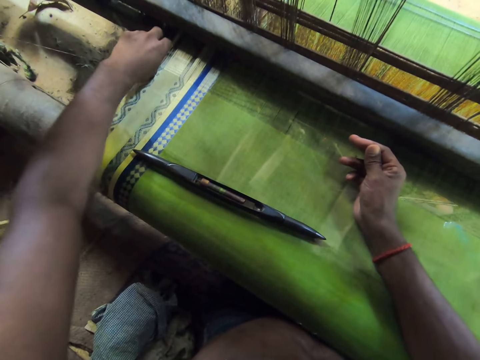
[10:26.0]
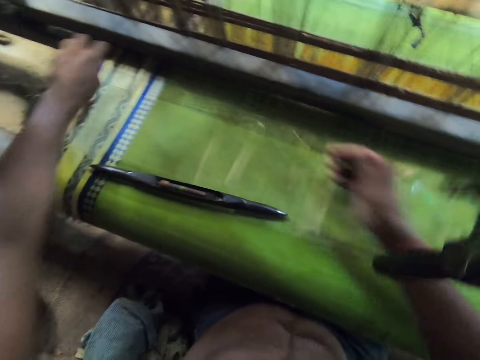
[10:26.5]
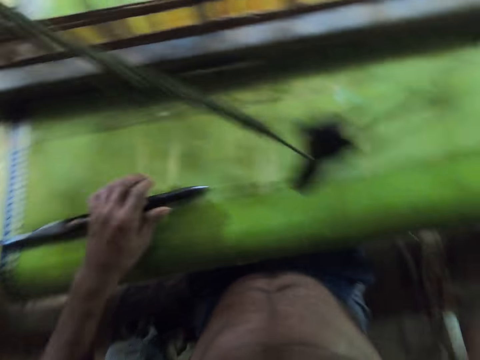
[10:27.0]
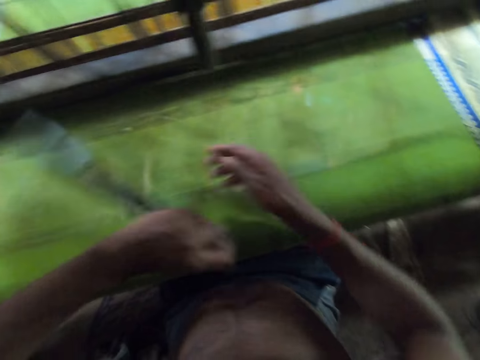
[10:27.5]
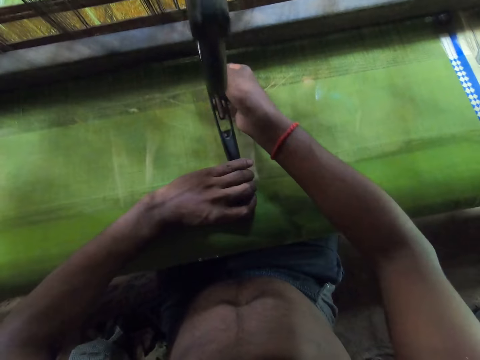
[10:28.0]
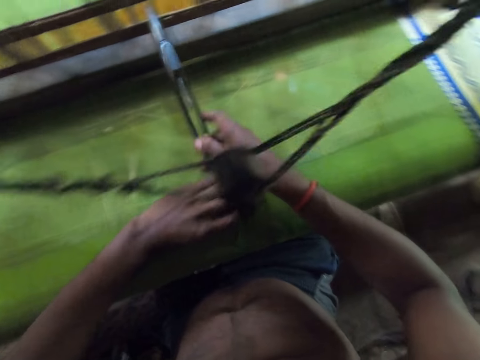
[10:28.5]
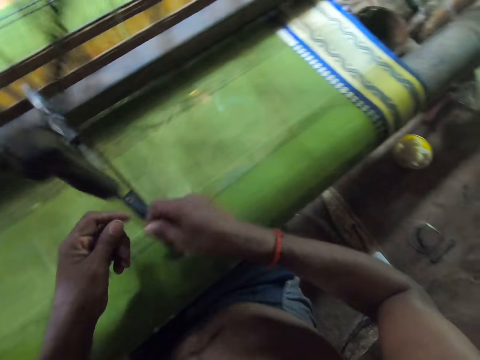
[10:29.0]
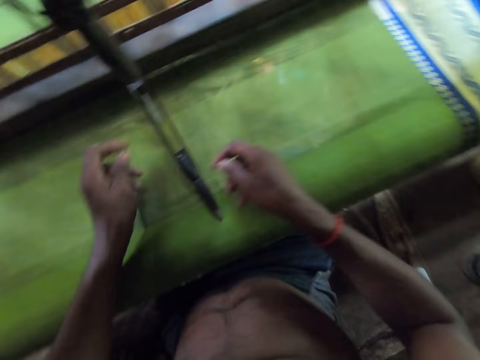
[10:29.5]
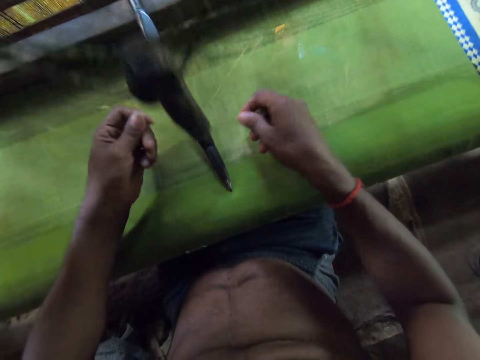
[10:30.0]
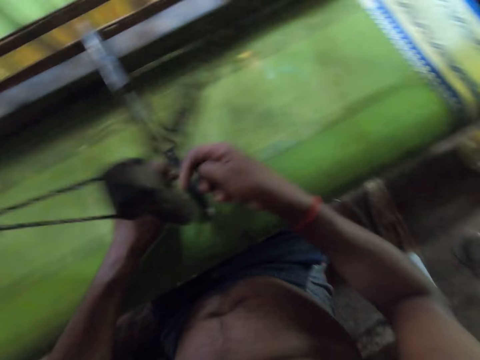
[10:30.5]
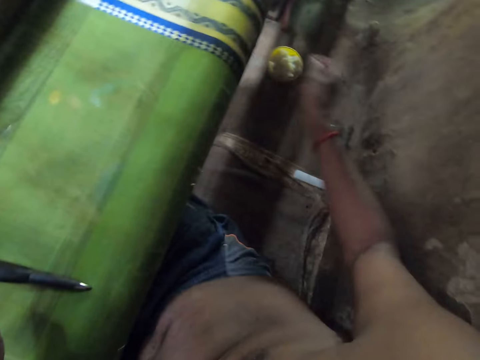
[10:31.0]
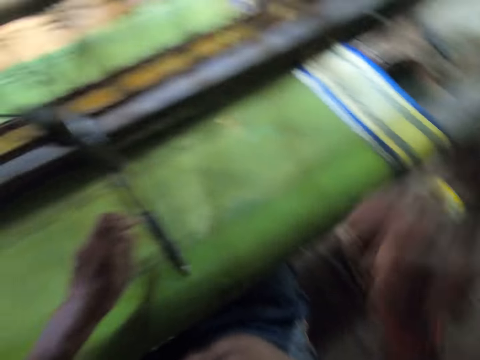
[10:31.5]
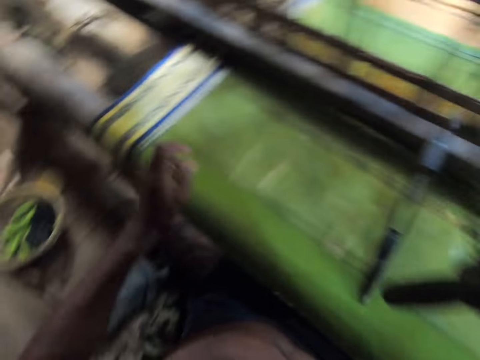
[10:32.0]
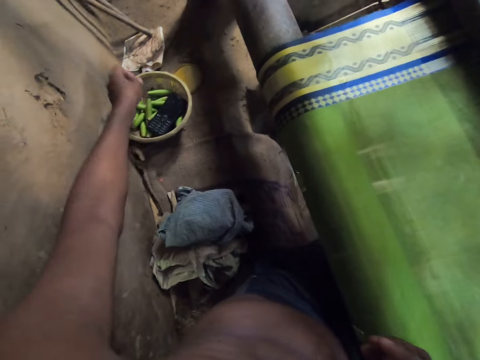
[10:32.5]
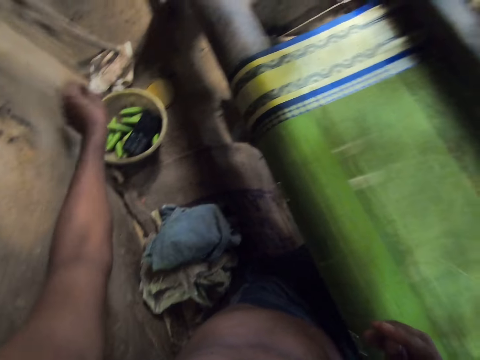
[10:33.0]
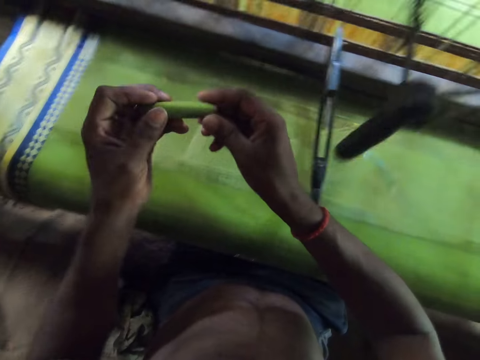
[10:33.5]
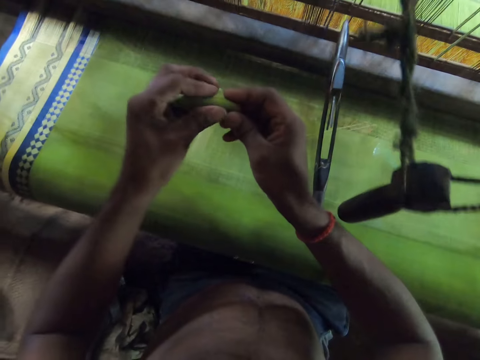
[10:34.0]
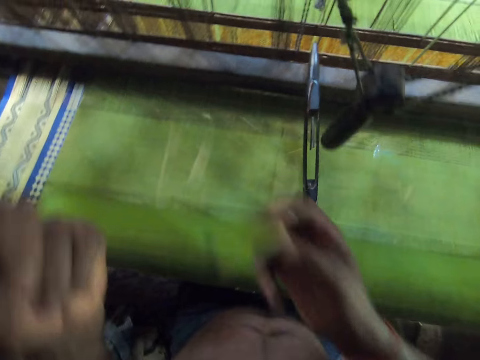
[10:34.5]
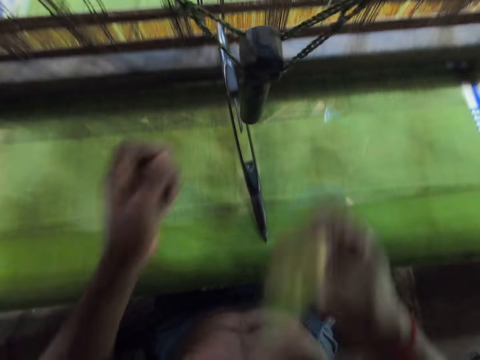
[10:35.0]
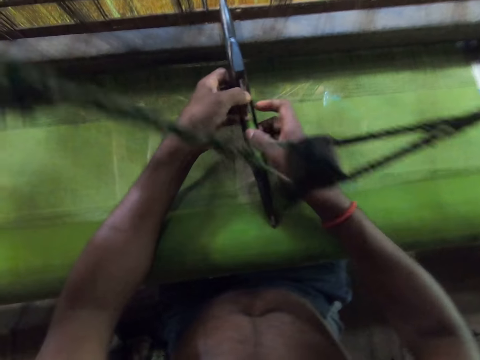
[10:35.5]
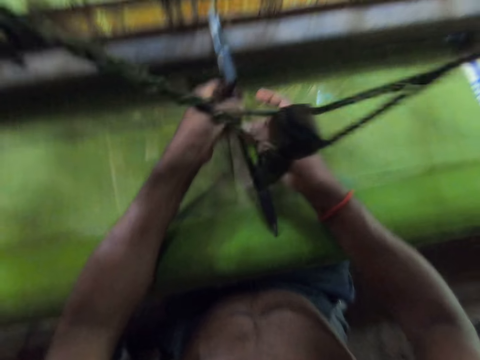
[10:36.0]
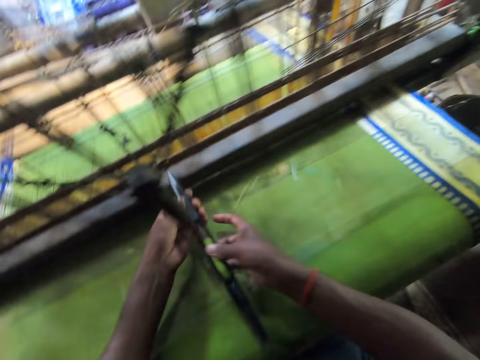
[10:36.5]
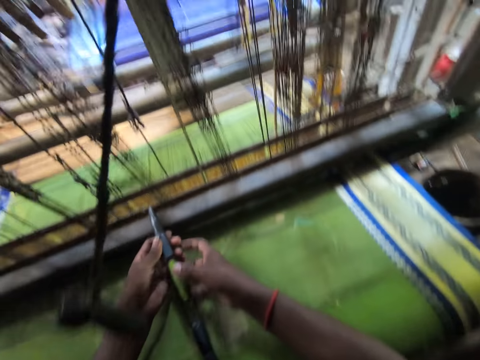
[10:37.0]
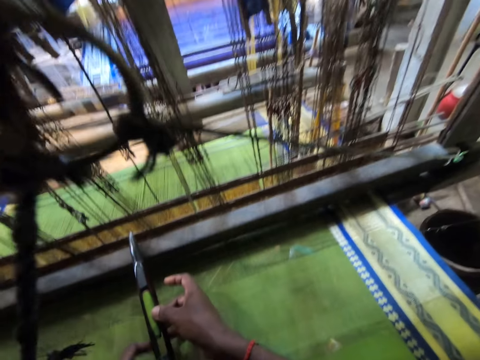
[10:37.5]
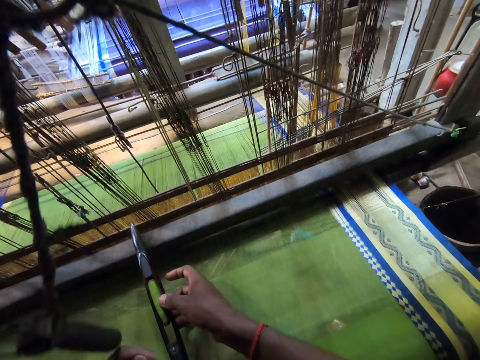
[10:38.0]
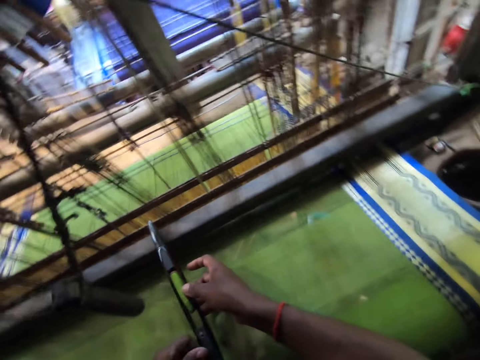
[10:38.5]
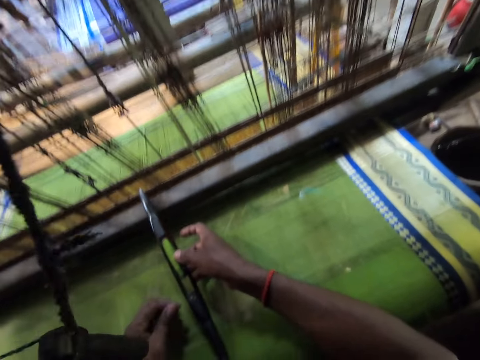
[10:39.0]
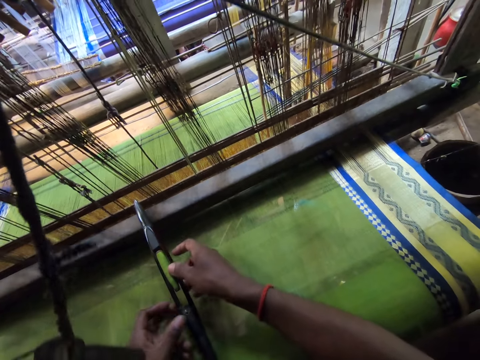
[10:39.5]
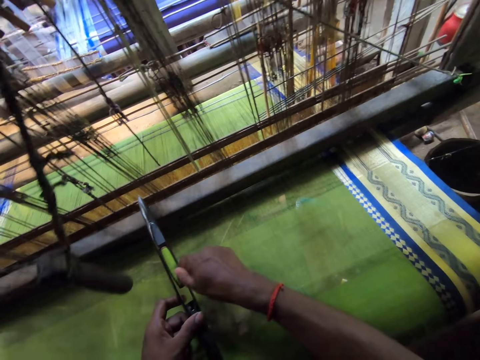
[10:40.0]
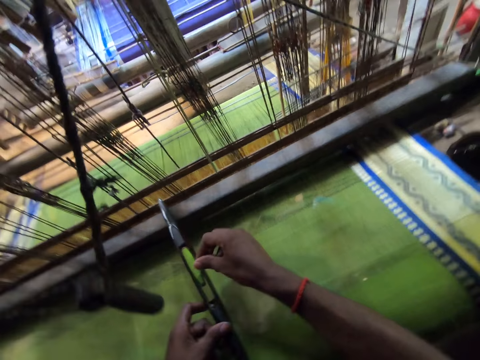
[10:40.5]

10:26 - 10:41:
The camera wearer rubs something on the carpet with the left hand. He picks up the weaving shuttle tool from the textile weaving machinery with his left hand. He holds the weaving shuttle tool with both hands. He places something on the metal with both hands. He throws something on the floor with the right hand. He picks up a thread from a bowl on the ground with his left hand. He holds the thread with both hands. He wipes something with the right hand. He puts the thread into the weaving shuttle tool with both hands. He puts something on the metal.

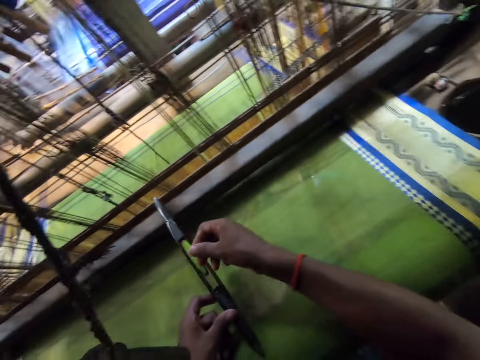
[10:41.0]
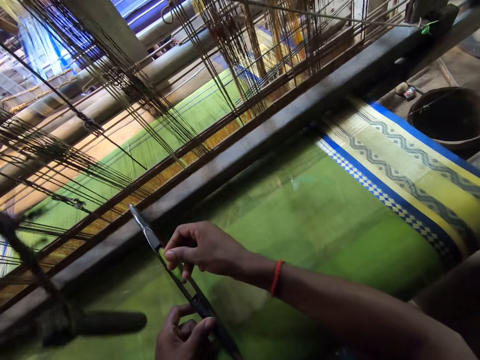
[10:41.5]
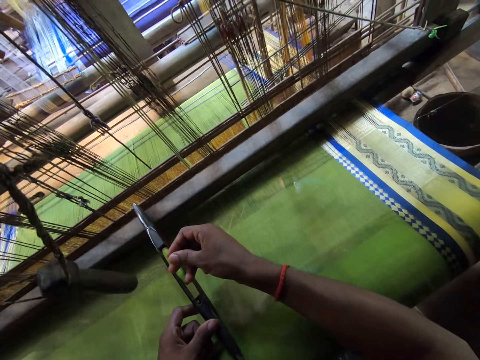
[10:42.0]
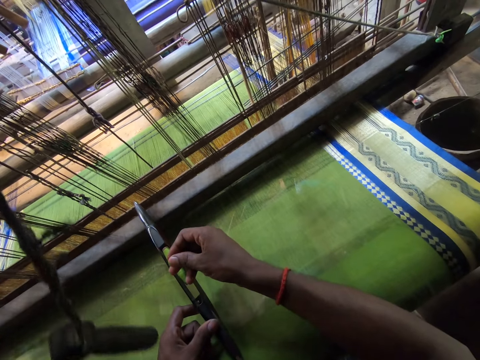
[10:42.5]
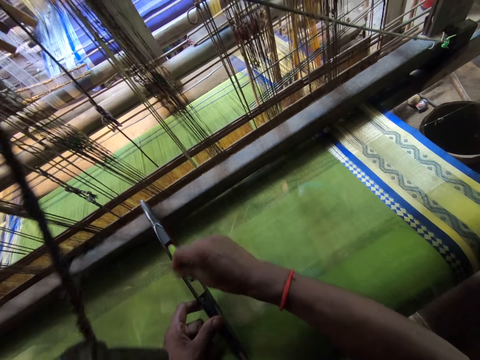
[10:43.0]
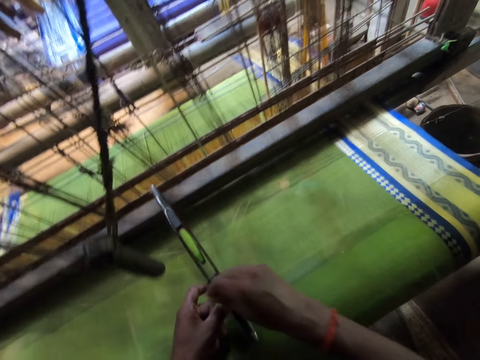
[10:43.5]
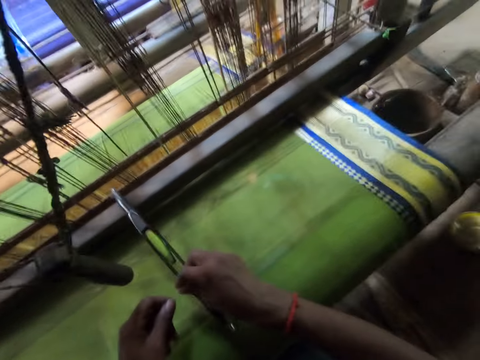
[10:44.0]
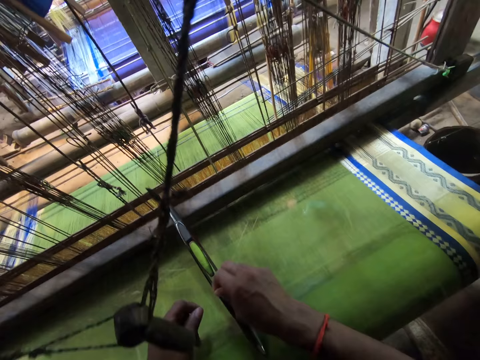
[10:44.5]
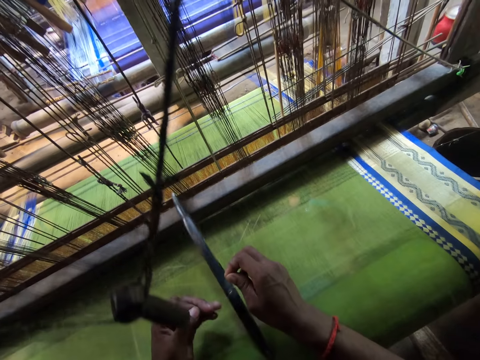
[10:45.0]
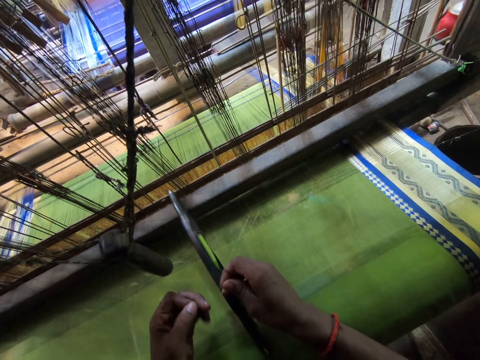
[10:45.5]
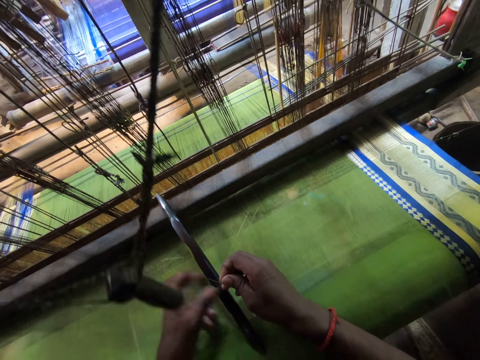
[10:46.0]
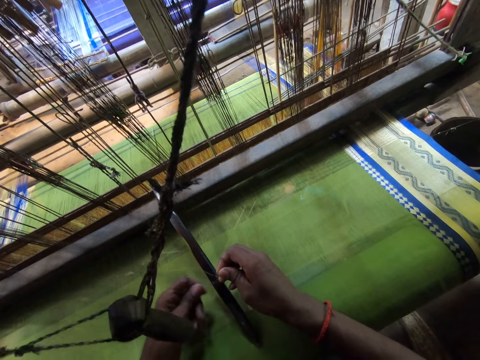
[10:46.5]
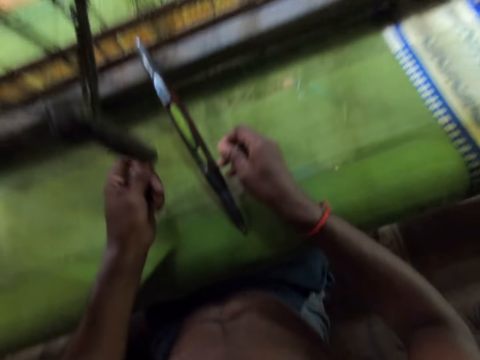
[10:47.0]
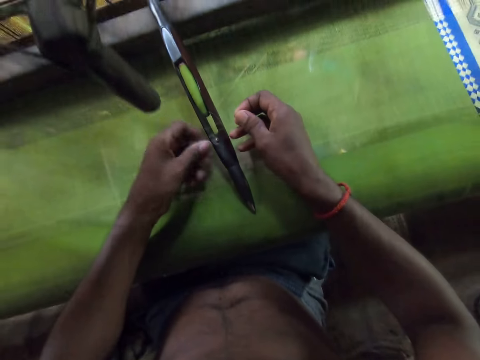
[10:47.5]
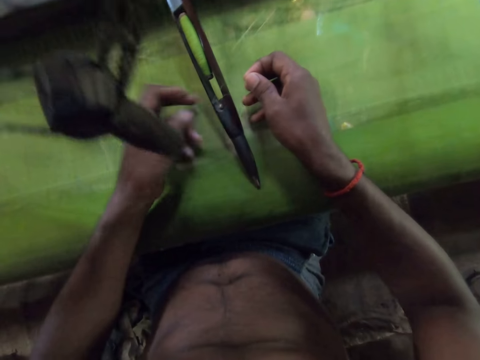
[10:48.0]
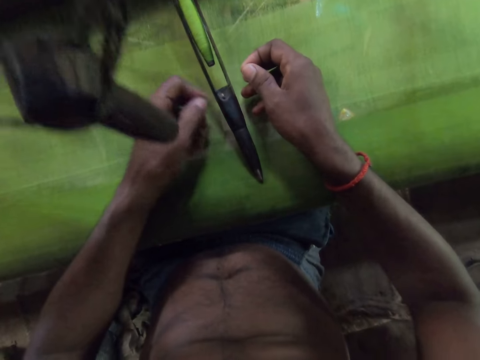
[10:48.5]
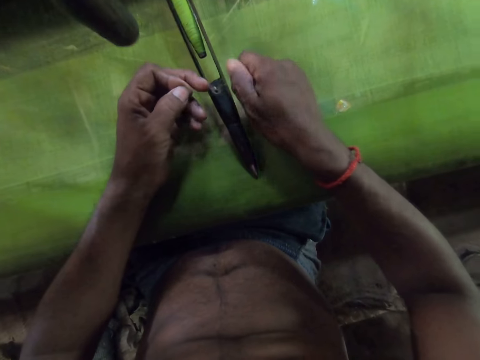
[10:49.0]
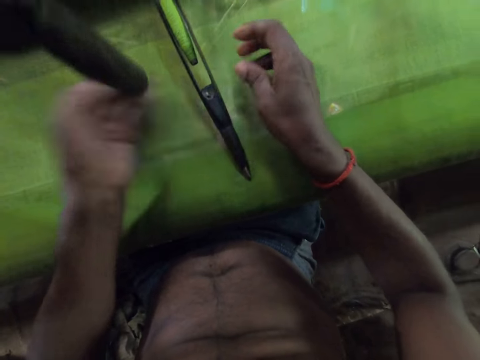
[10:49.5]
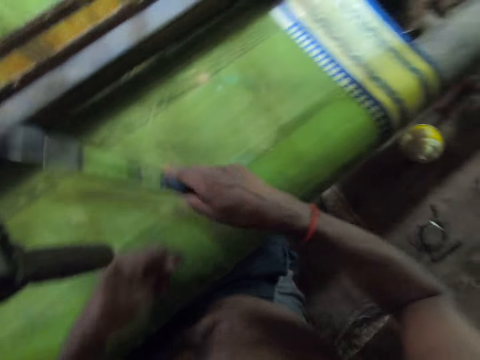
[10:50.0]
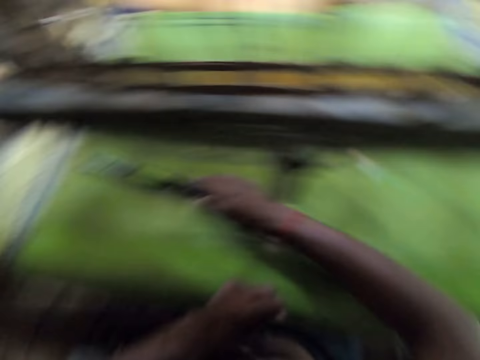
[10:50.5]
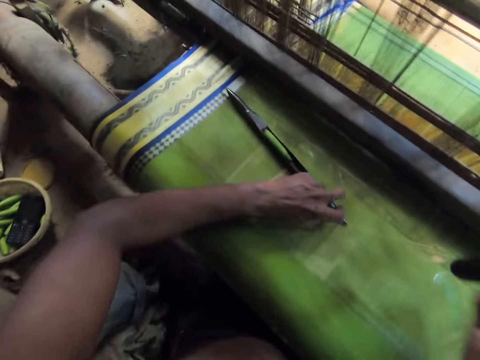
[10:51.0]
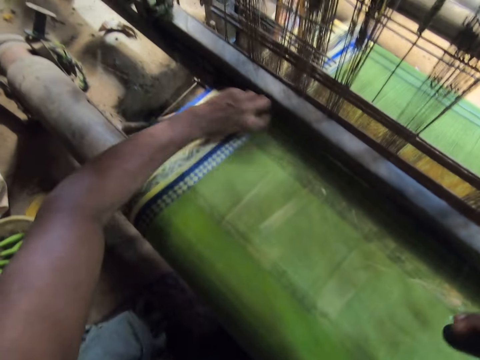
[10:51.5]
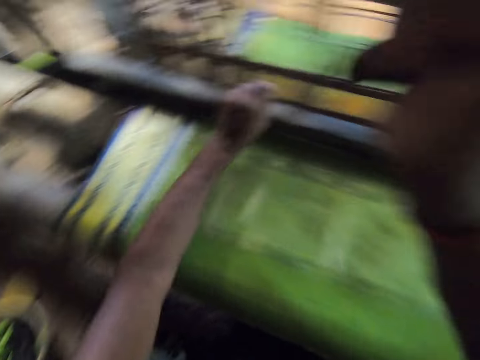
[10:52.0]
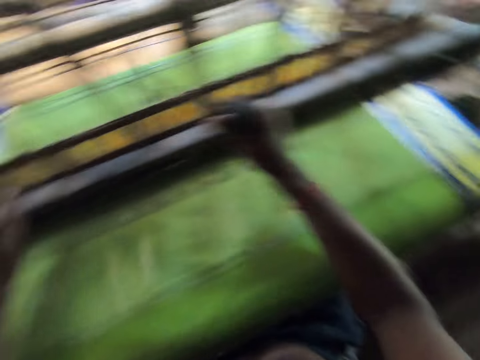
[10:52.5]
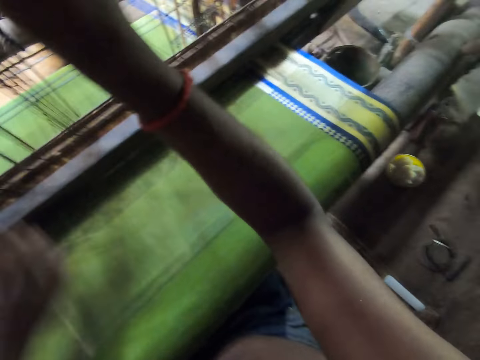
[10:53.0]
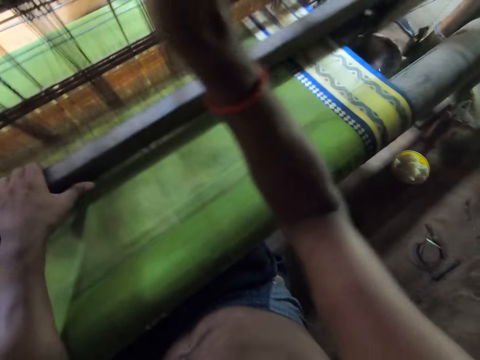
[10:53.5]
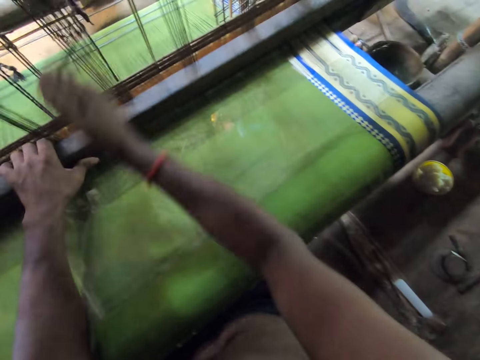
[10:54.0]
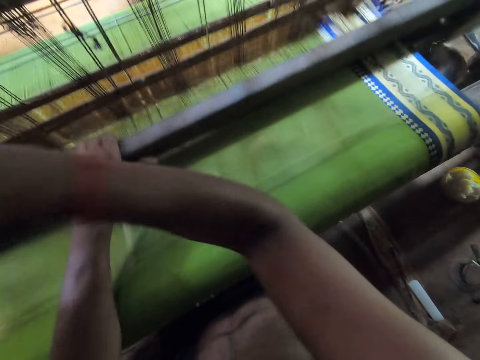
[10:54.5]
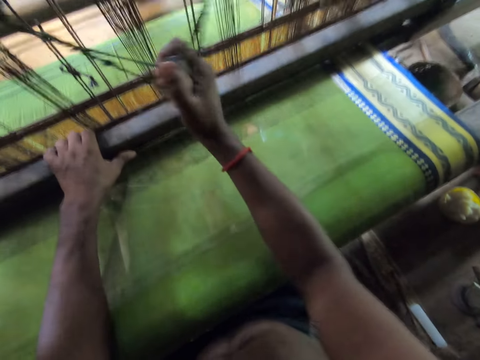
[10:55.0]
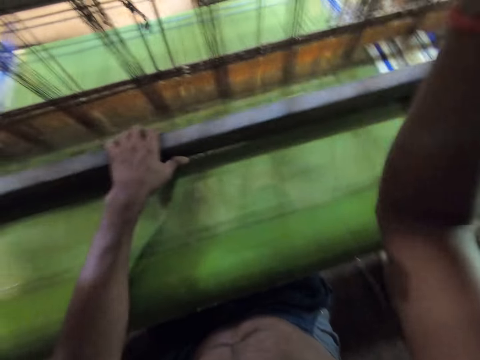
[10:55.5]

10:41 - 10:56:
The camera wearer holds a thread with both hands. He moves the weaving shuttle tool on the textile weaving machinery with his right hand. He moves the weaving shuttle tool on the textile weaving machinery with his left hand. He weaves the cloth on the textile weaving machinery with both hands. He holds metal with his left hand.
